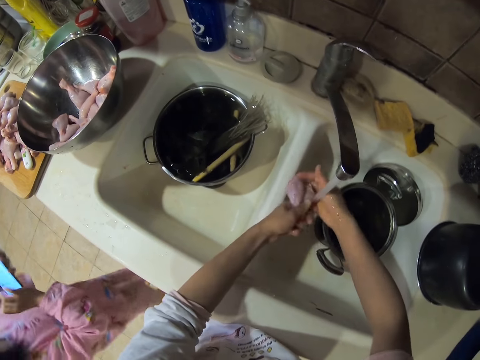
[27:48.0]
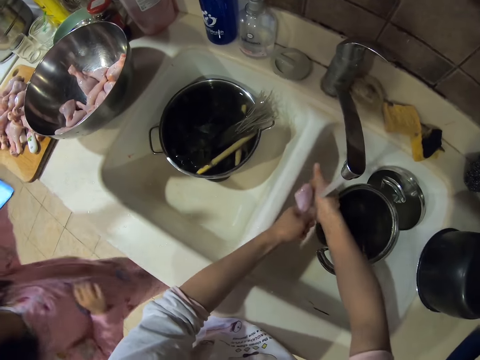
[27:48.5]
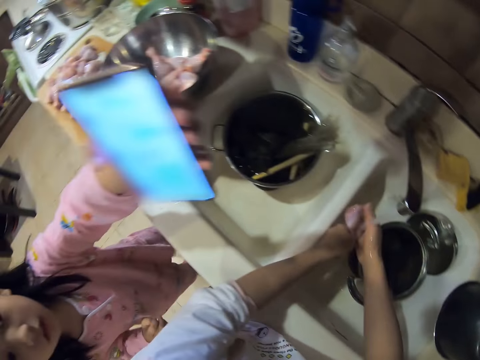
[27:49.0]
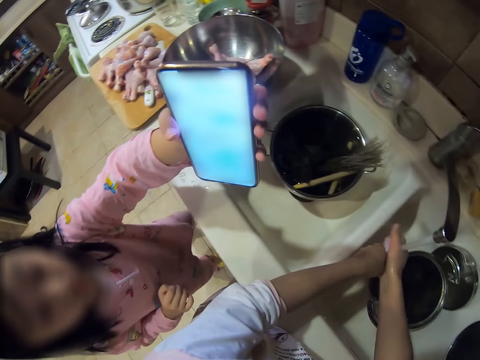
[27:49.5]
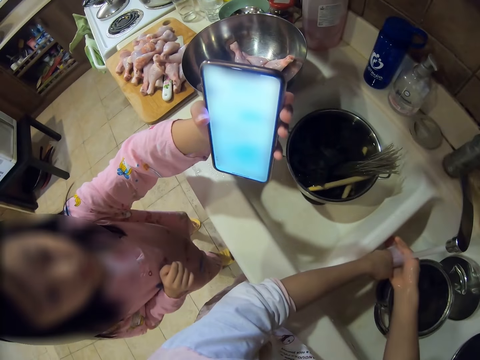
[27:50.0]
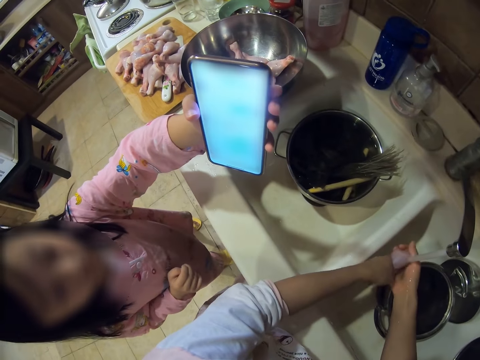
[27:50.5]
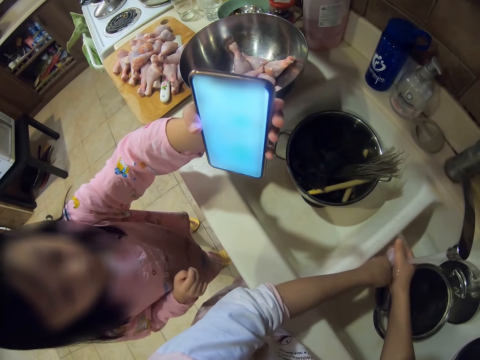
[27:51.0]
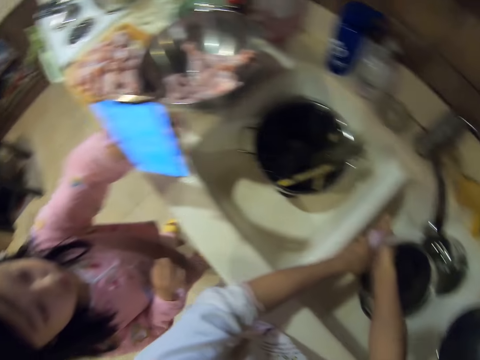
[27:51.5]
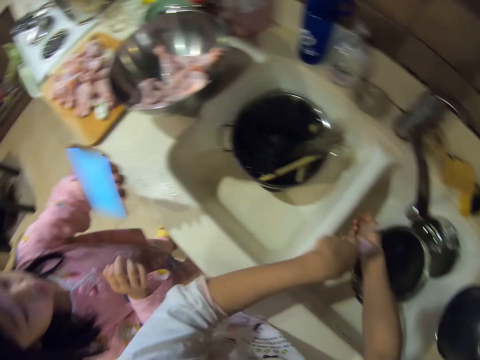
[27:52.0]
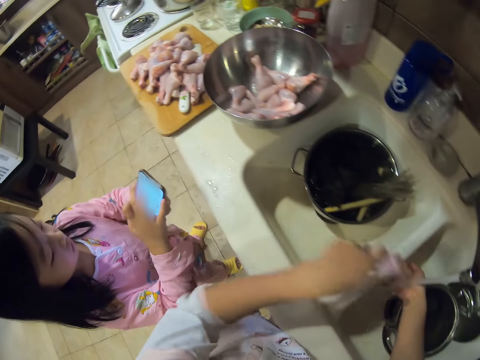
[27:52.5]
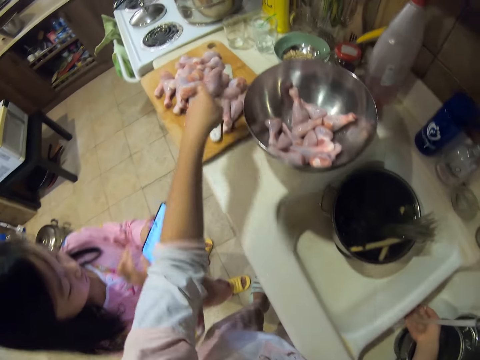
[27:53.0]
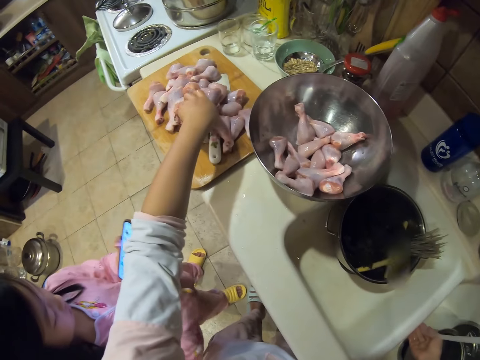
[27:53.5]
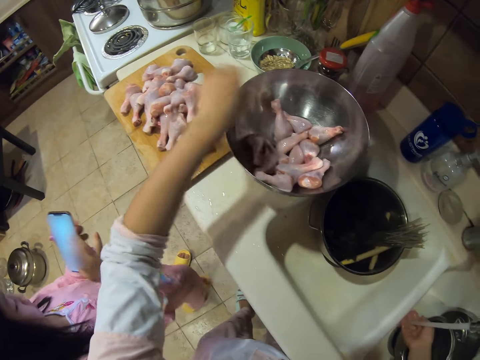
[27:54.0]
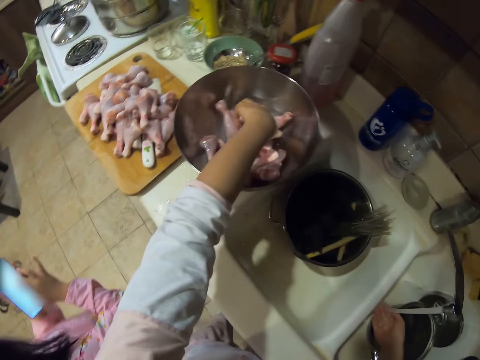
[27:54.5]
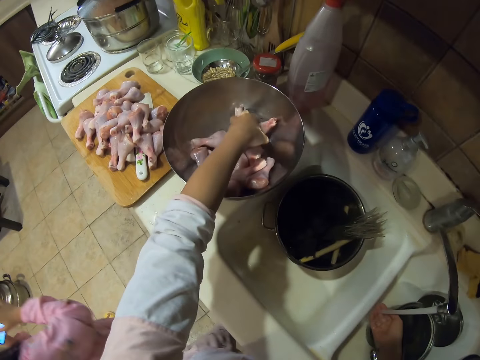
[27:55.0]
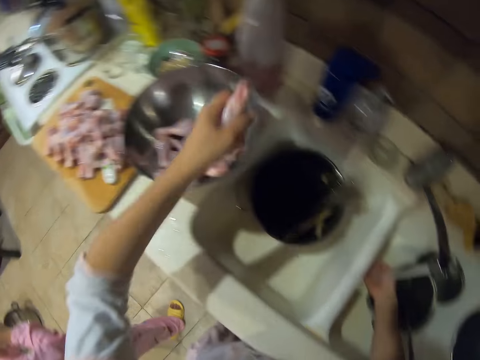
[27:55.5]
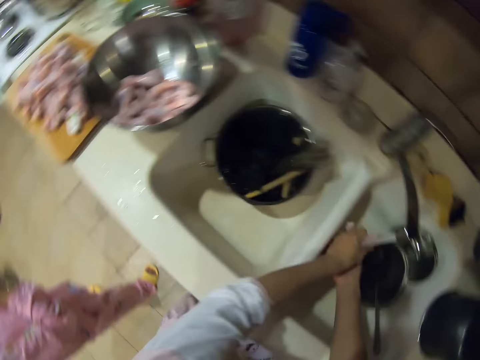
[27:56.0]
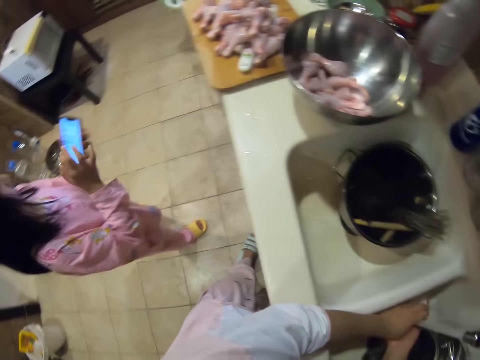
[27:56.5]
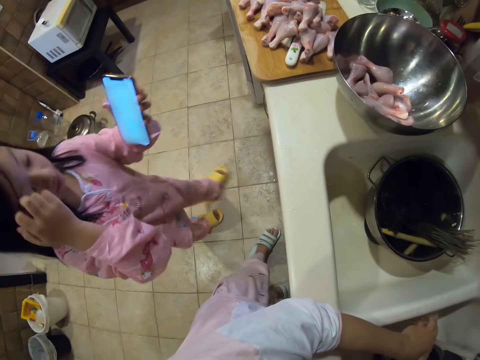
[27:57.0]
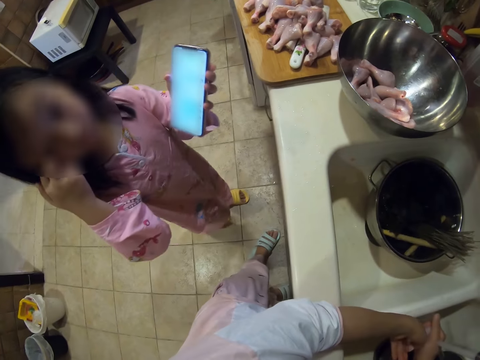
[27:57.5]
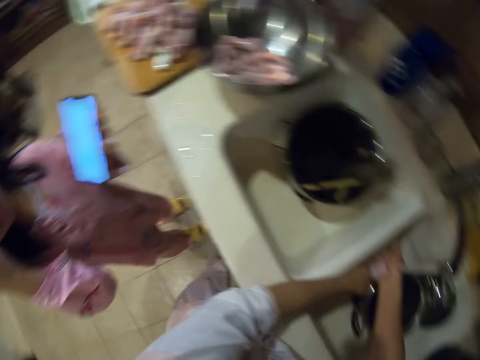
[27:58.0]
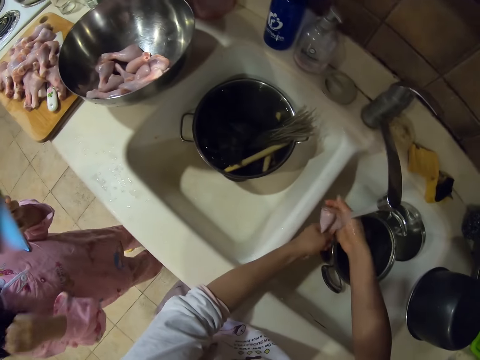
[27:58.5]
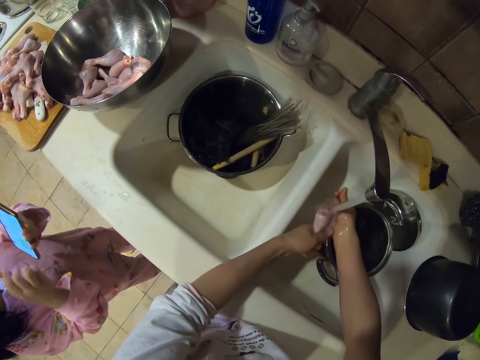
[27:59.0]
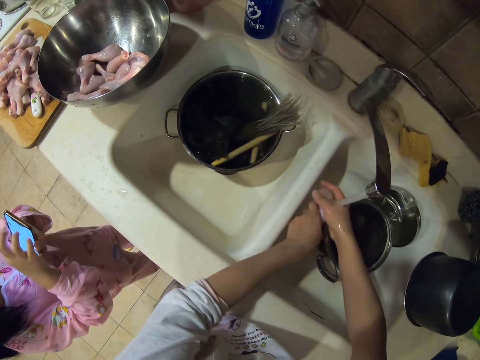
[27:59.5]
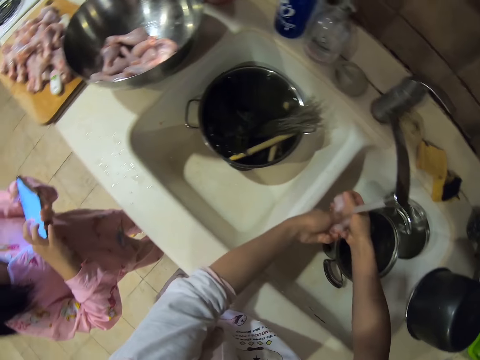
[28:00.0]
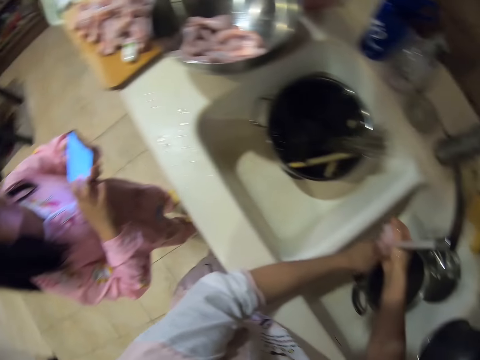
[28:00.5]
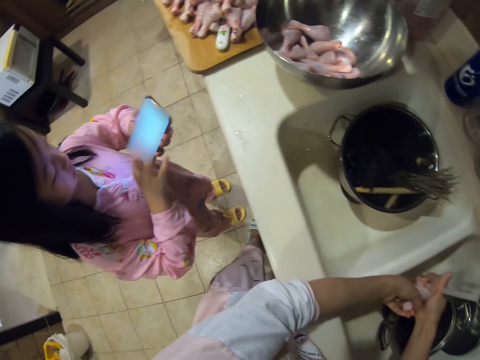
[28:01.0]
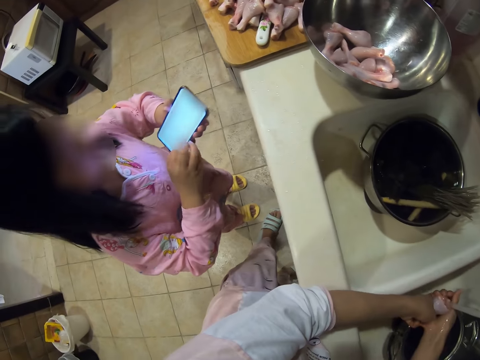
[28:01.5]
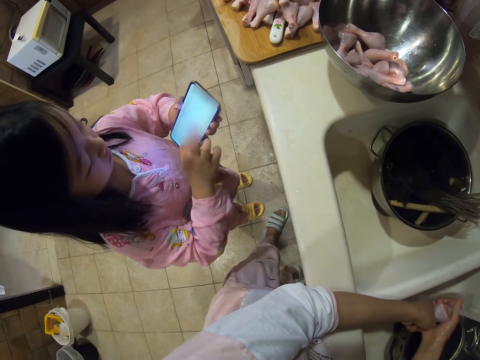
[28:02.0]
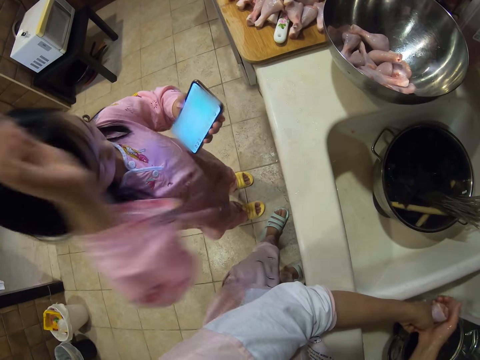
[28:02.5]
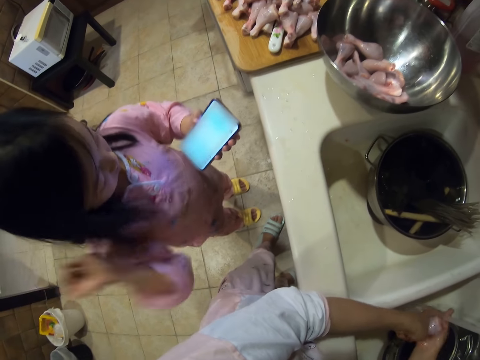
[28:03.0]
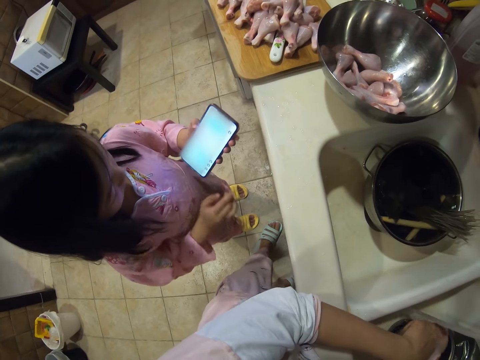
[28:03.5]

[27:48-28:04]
A lady talks to the camera wearer and shows the camera wearer a phone. The camera wearer talks to the lady. They put raw chicken drumsticks on a chopping board. They pick the raw chicken drumsticks from a bowl and talk to the lady. They wash the raw chicken drumsticks. They look at the lady. The lady talks to the camera wearer. The camera wearer talks to the lady. The lady talks to the camera wearer and presses the phone.

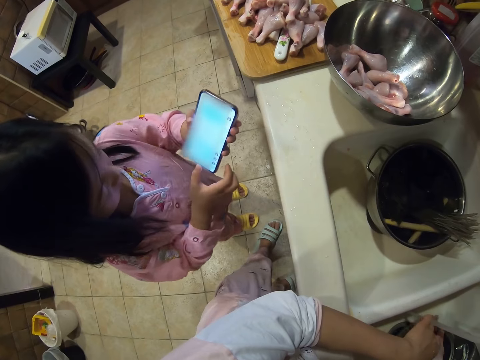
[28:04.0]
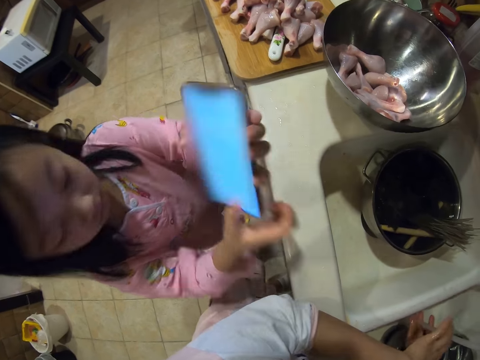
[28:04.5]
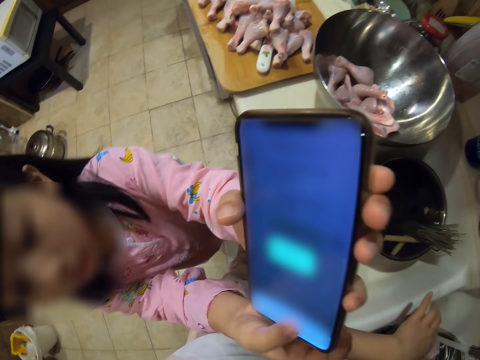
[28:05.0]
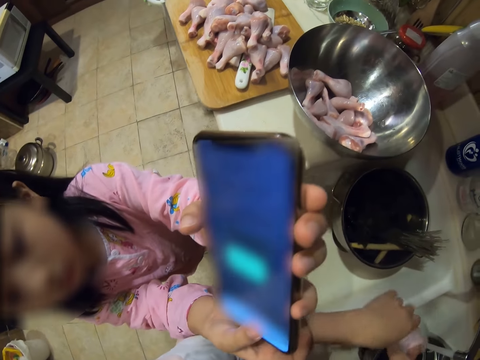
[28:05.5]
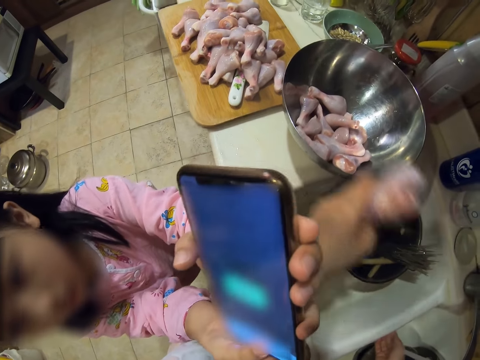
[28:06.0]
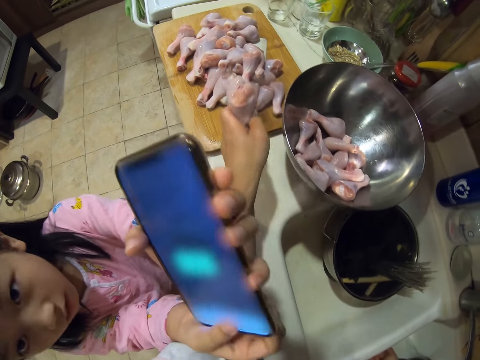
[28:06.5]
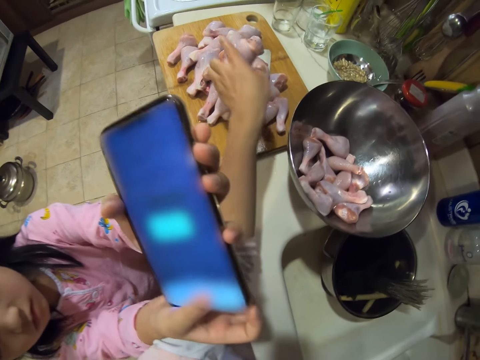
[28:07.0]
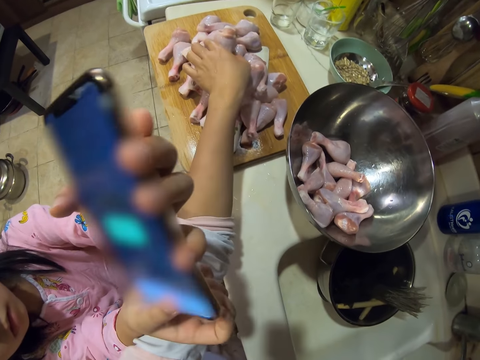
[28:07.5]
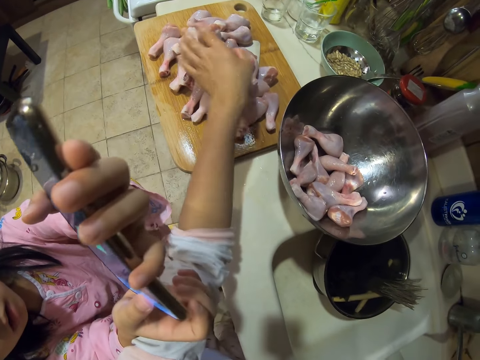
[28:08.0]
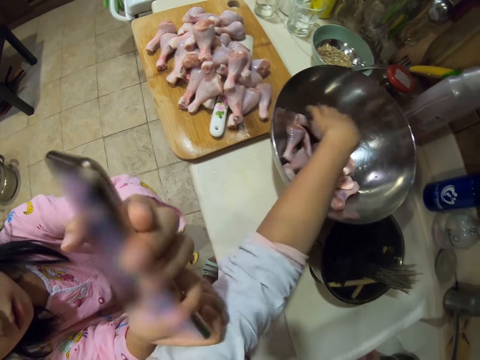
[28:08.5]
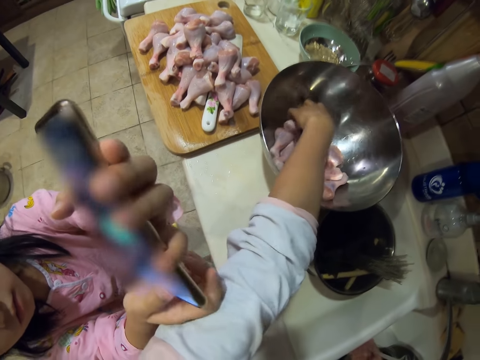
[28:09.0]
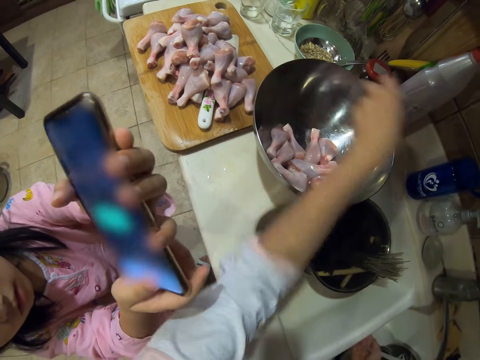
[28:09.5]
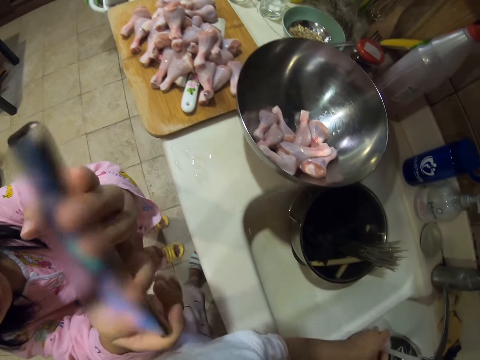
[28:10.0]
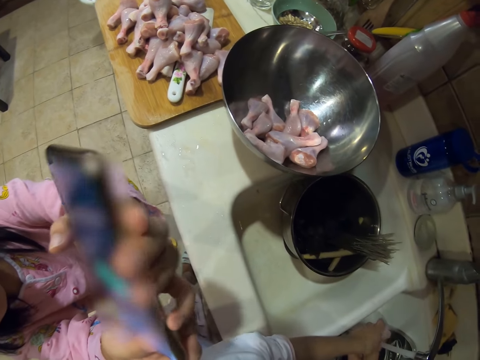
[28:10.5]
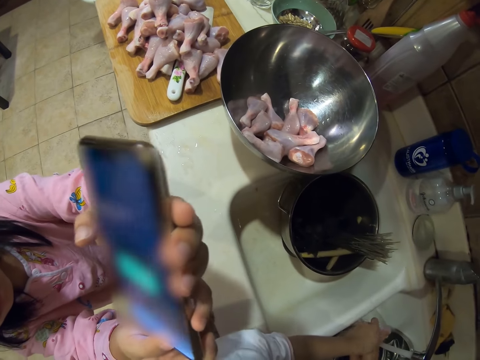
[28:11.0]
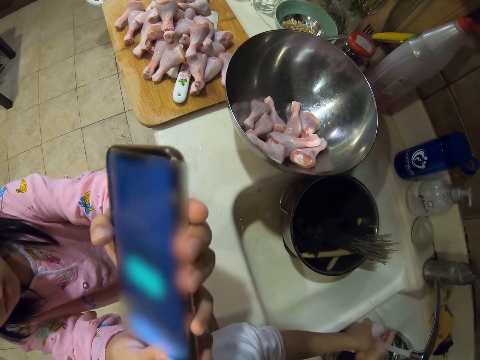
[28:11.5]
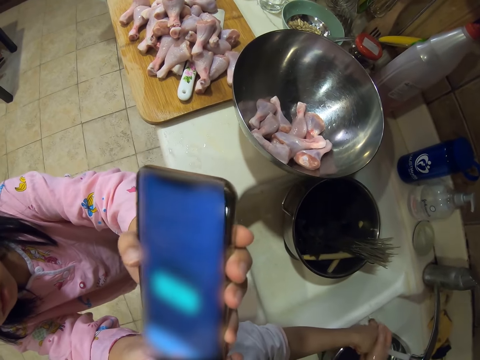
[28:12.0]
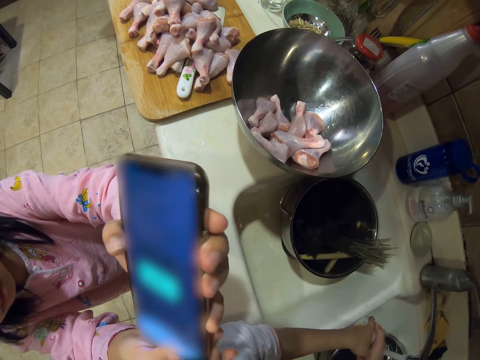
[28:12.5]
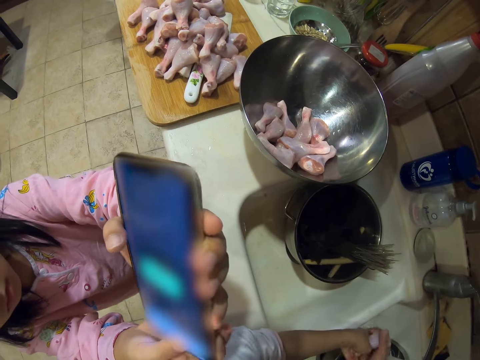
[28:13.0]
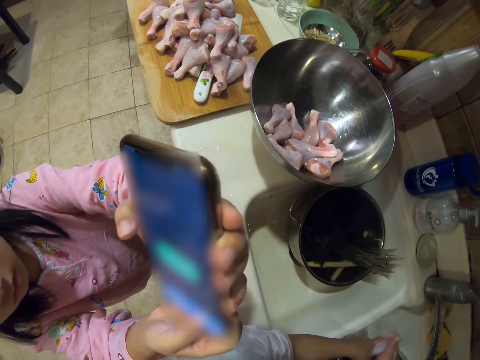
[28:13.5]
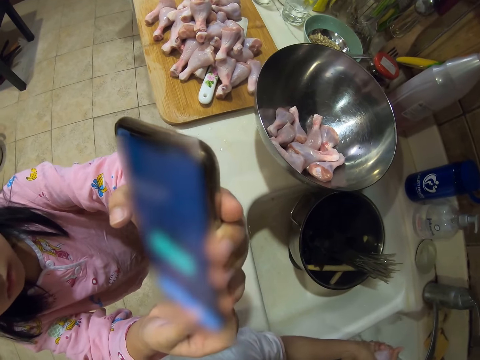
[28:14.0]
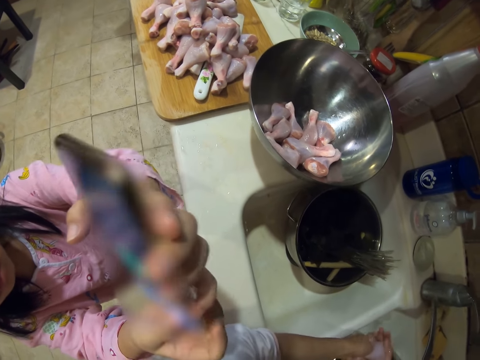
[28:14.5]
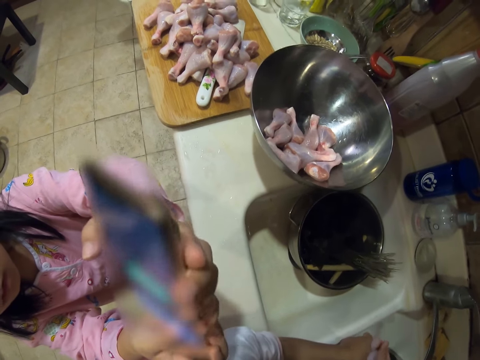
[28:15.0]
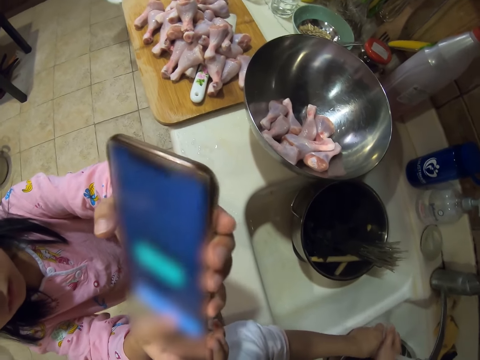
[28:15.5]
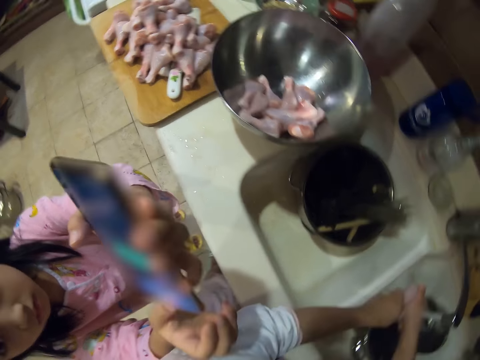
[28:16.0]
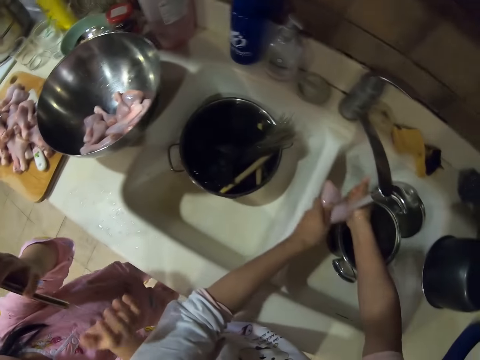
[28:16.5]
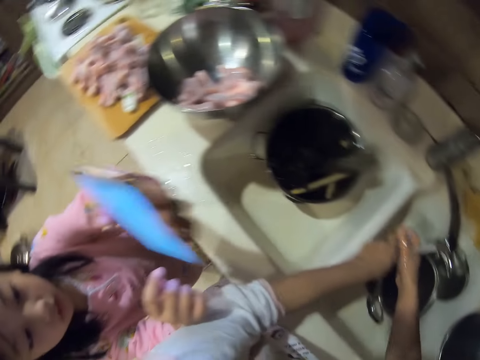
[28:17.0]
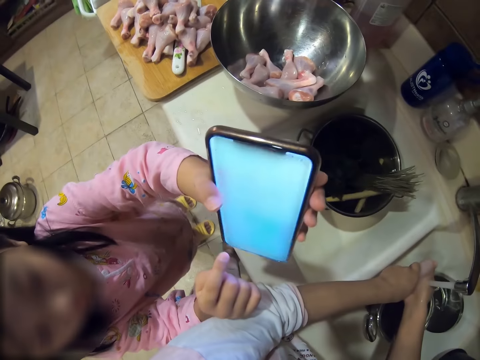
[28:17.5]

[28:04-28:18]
The camera wearer talks to a lady. The lady shows the camera wearer the phone. The camera wearer puts raw chicken drumsticks on a chopping board. They pick the raw chicken drumsticks from a bowl. They look at the phone. They wash the chicken drumsticks. They talk to the lady. They wash the raw chicken drumsticks. The lady operates the cellphone.
